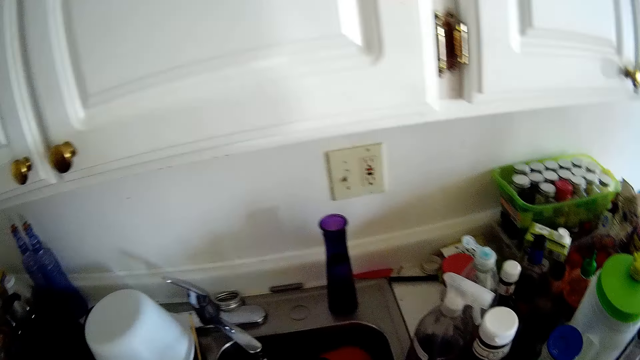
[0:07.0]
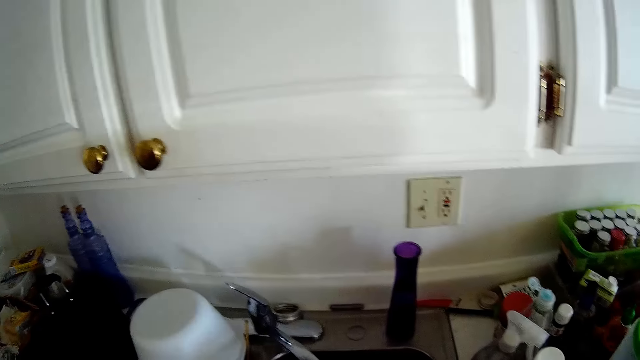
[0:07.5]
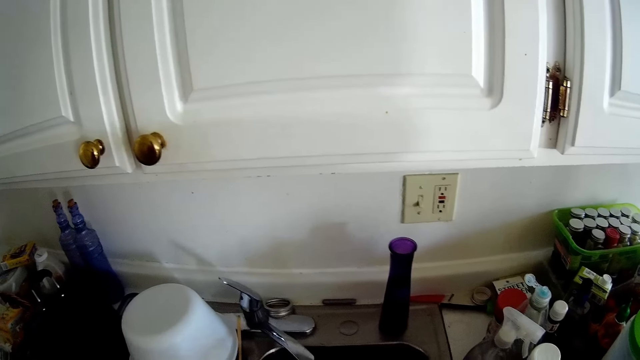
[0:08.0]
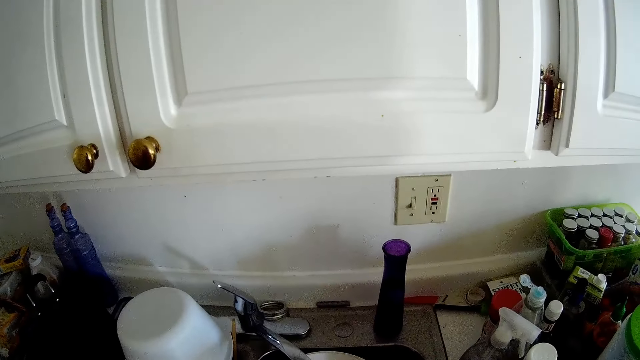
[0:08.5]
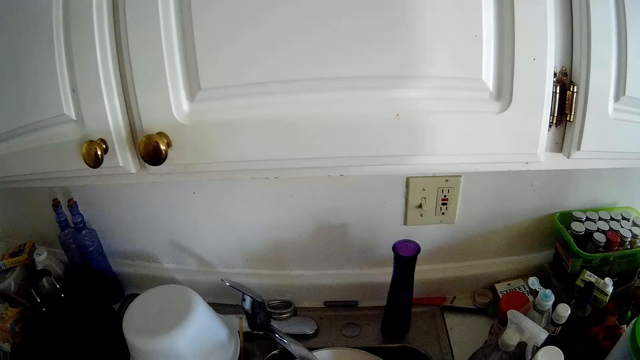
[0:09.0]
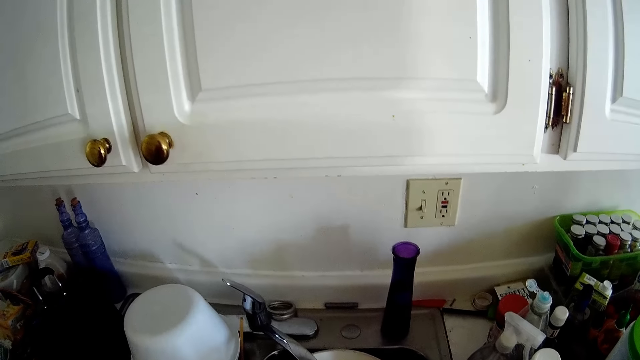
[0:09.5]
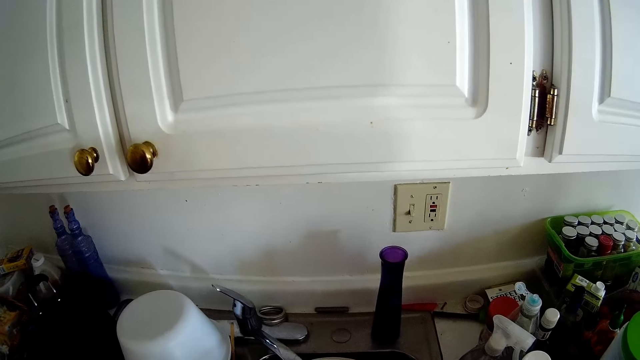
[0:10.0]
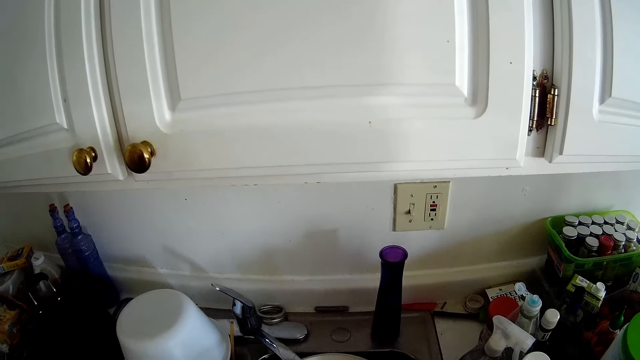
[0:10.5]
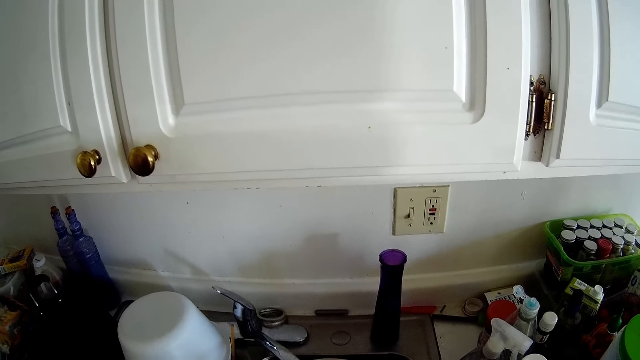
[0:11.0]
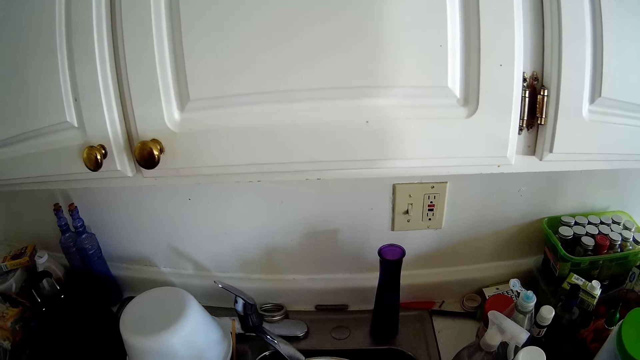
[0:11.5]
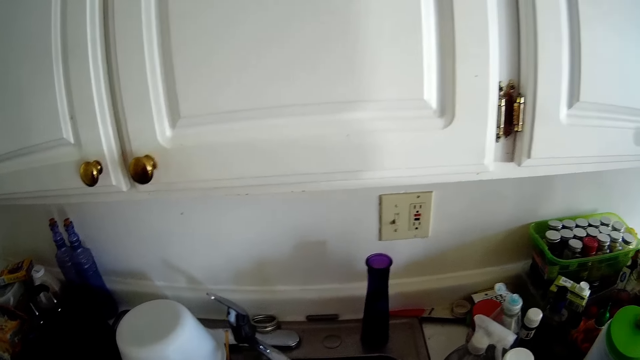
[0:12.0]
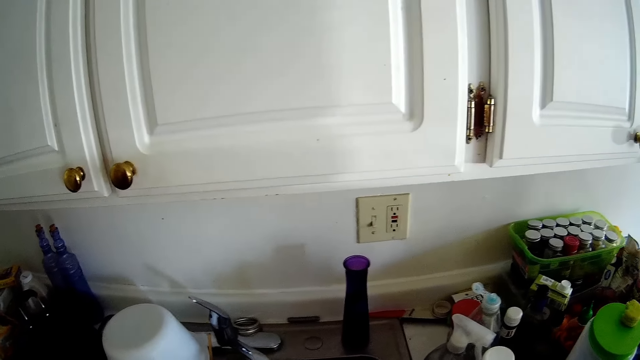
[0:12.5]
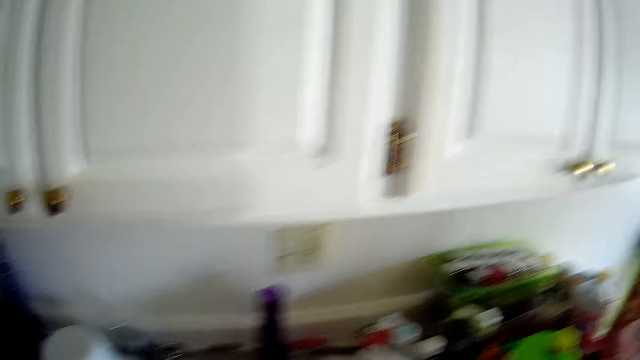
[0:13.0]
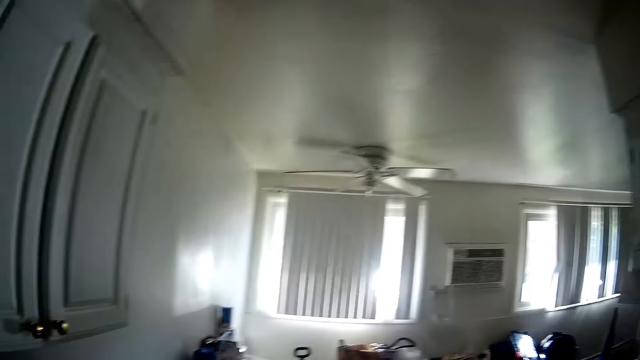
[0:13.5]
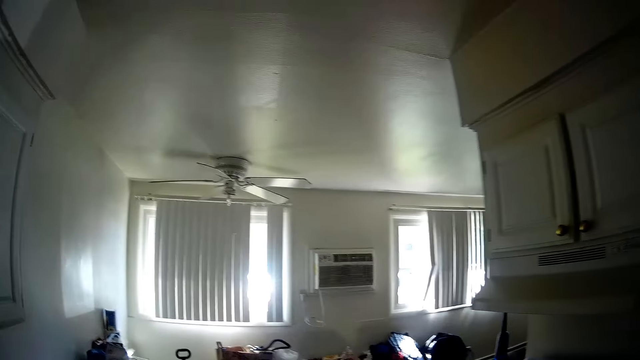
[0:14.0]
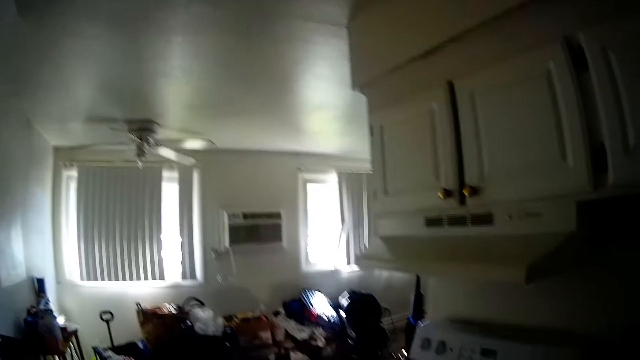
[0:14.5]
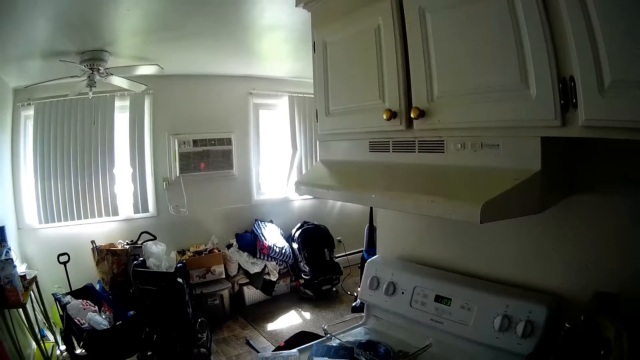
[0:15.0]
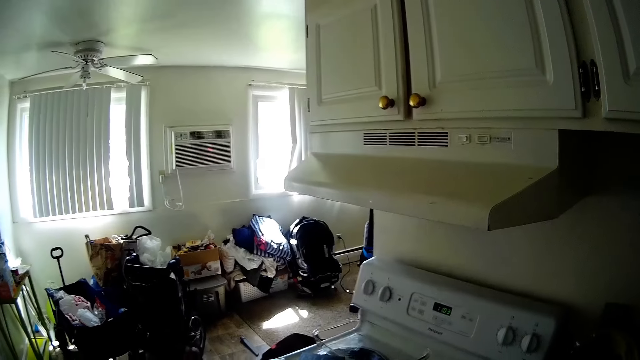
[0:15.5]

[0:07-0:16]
The camera wearer rinses a plate under a running tap with both hands.

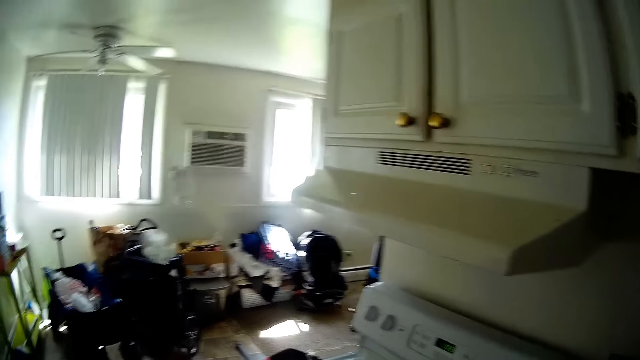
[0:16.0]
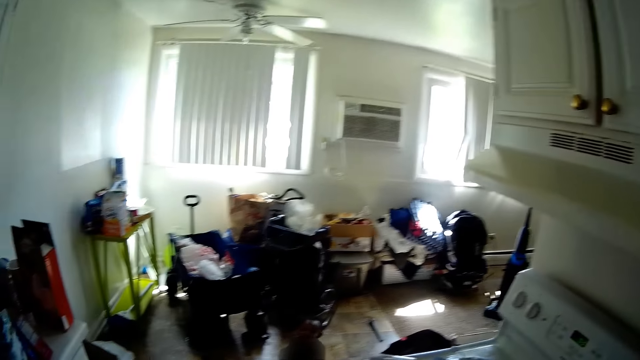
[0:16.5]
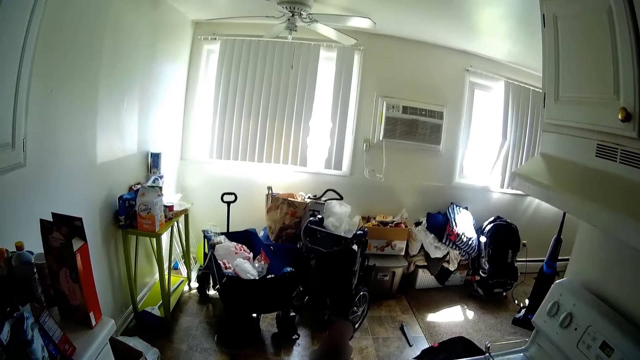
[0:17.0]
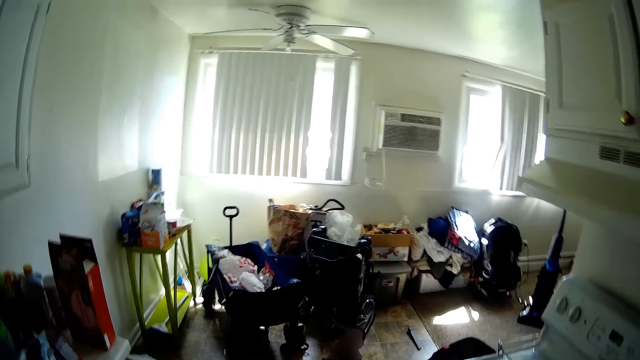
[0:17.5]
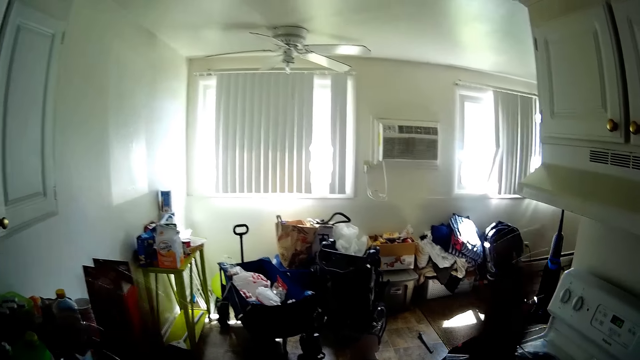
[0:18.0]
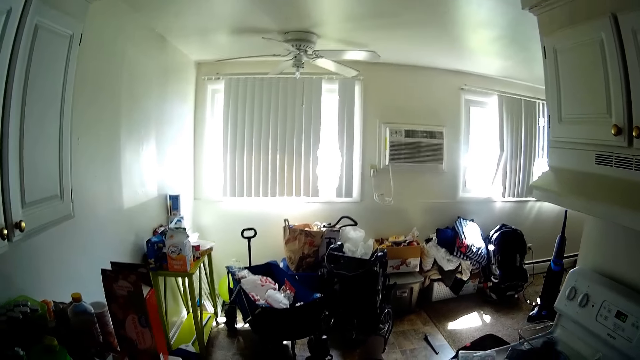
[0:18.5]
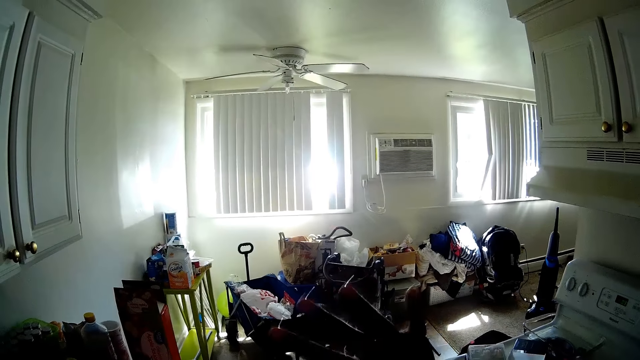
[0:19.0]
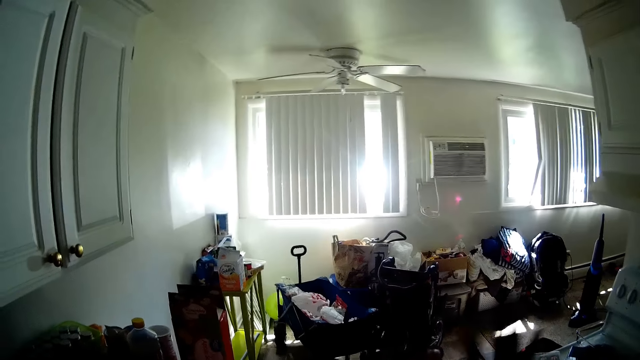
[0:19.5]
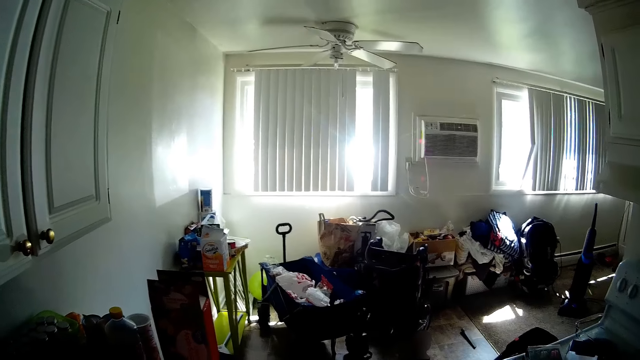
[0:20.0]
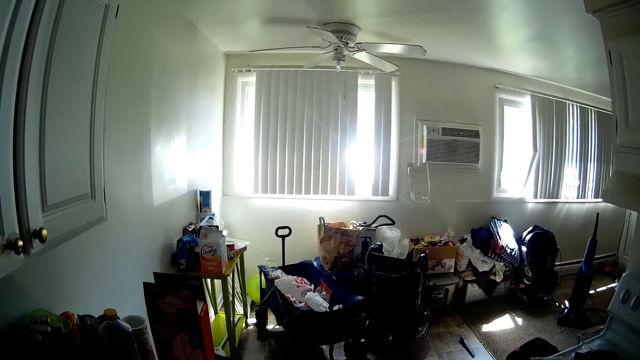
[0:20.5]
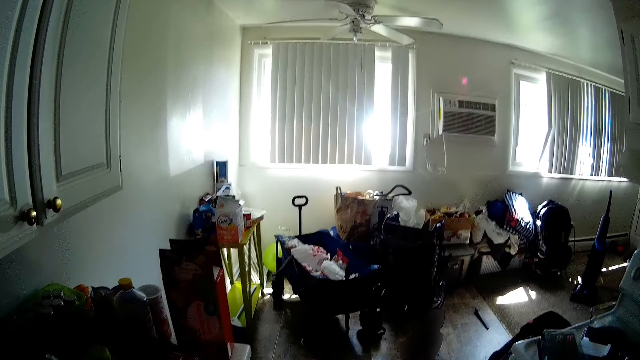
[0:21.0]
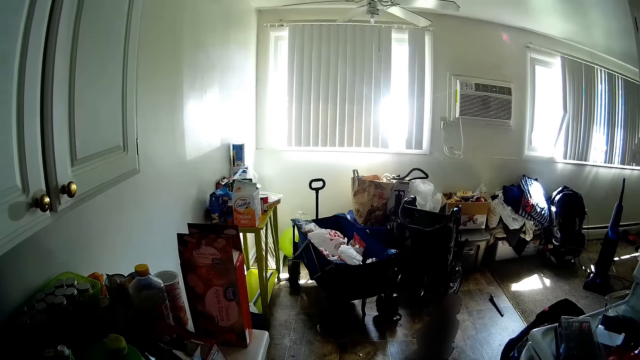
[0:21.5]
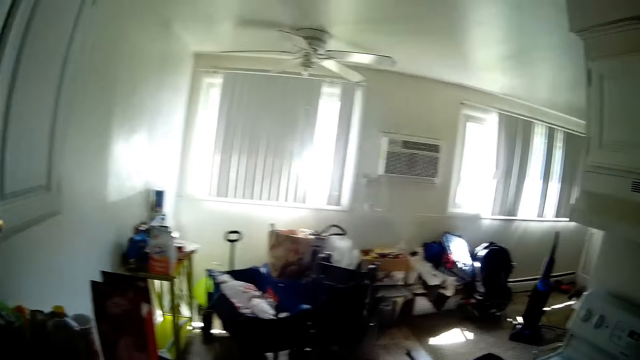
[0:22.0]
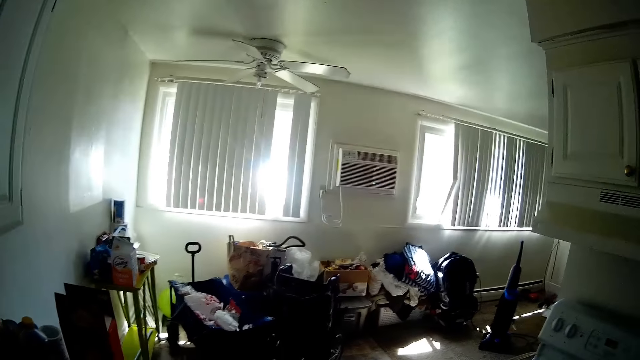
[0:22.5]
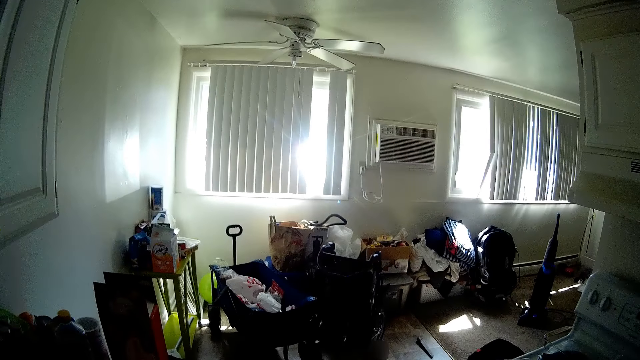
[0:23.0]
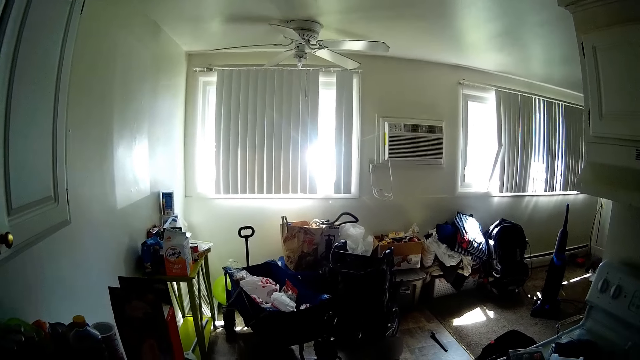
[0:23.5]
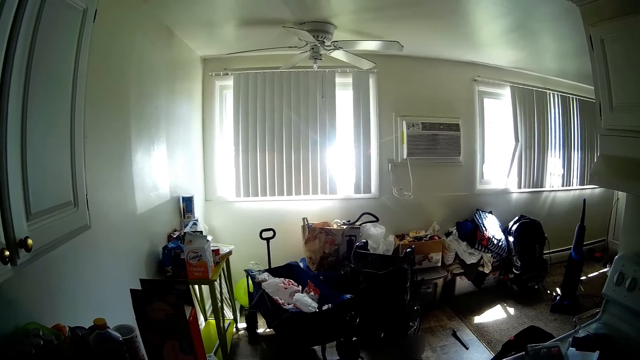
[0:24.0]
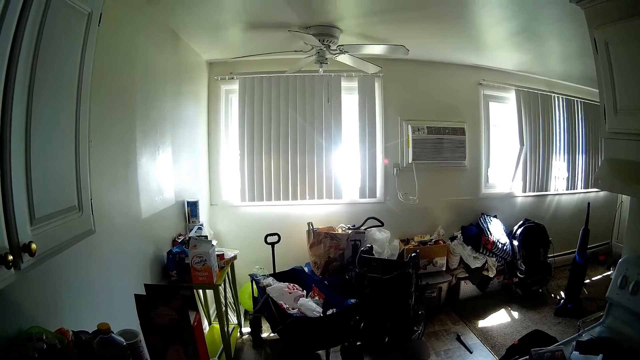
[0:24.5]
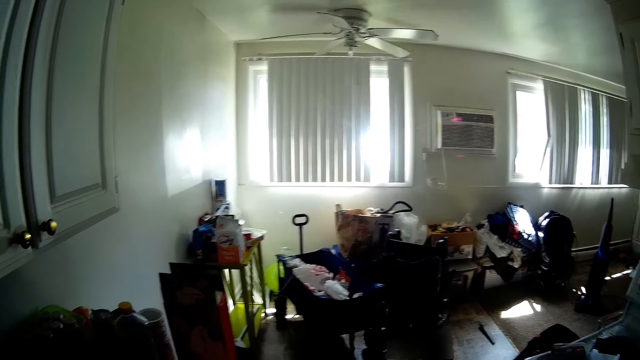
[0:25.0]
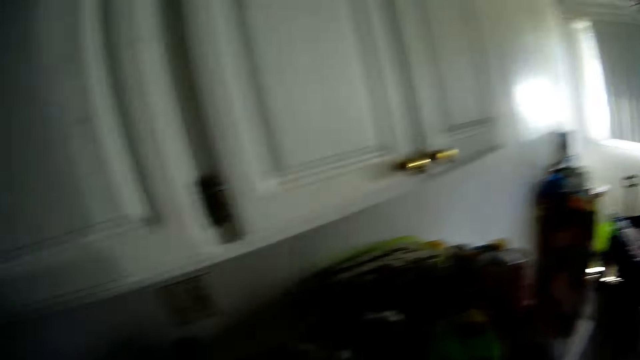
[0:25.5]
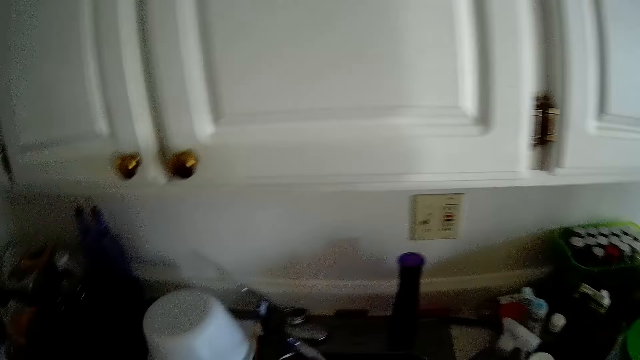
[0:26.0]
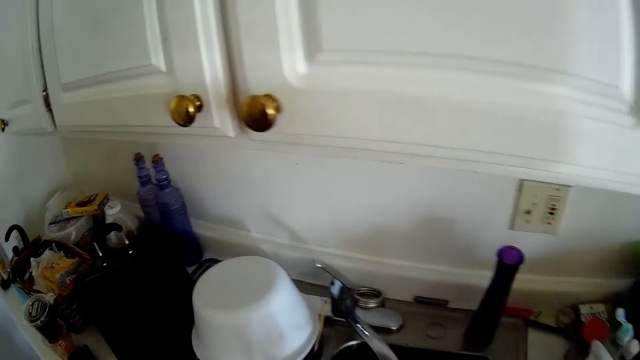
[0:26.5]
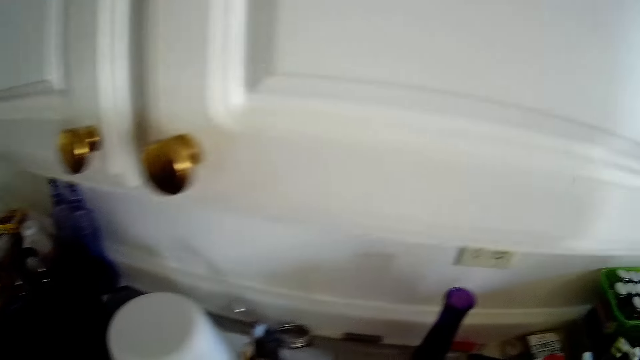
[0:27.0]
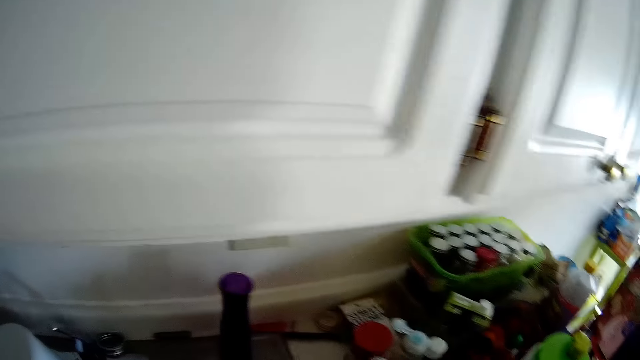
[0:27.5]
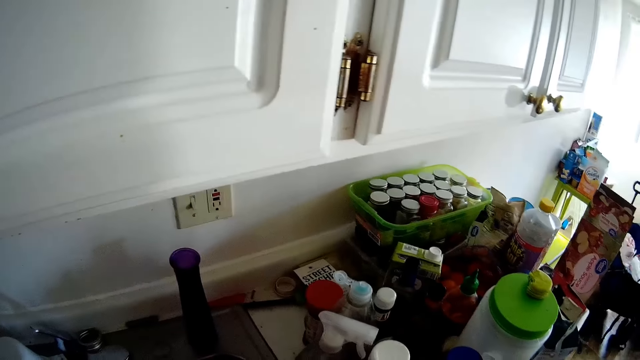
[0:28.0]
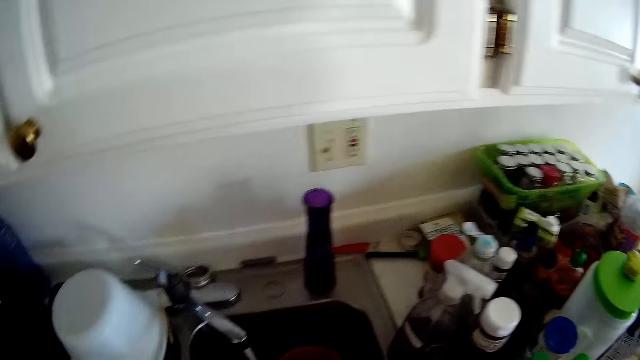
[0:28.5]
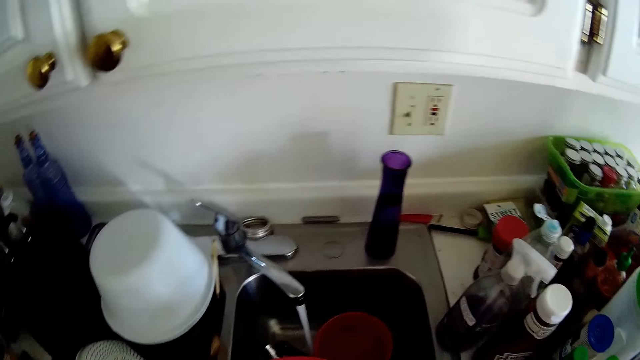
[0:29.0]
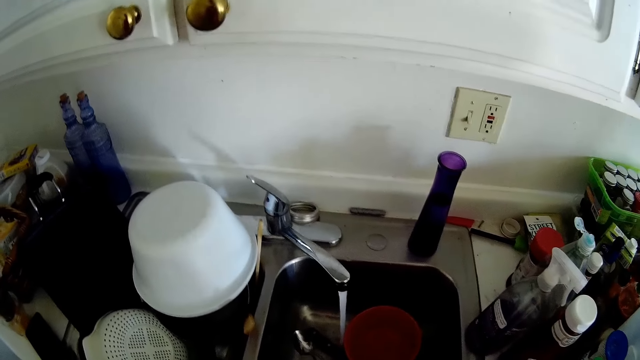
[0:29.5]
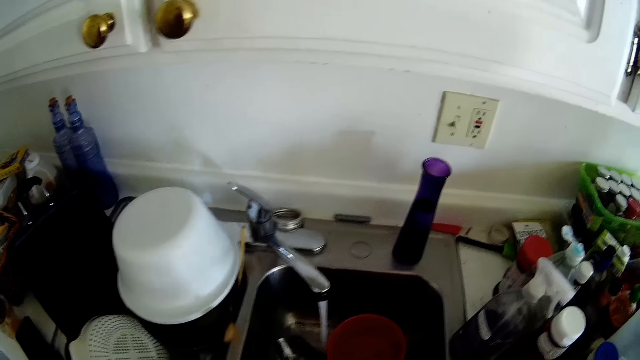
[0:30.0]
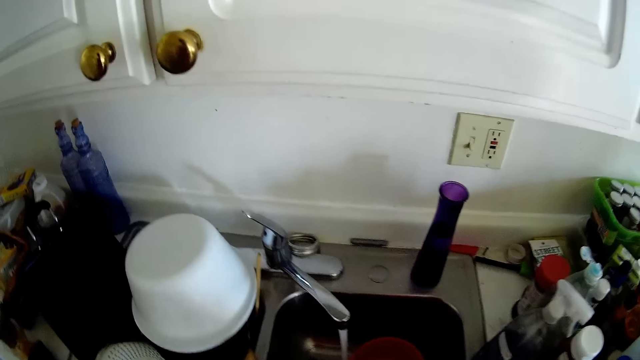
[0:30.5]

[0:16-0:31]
The camera wearer raises a hand. They look around. They hold a bowl under a running tap with both hands.
